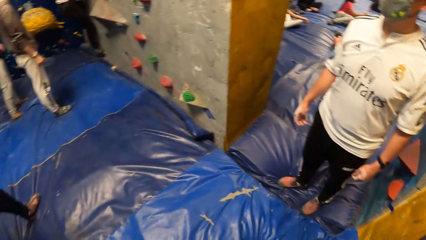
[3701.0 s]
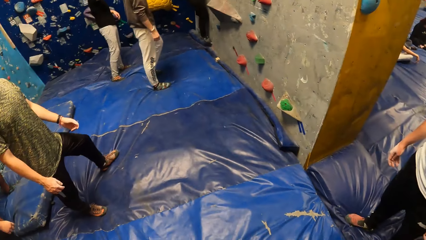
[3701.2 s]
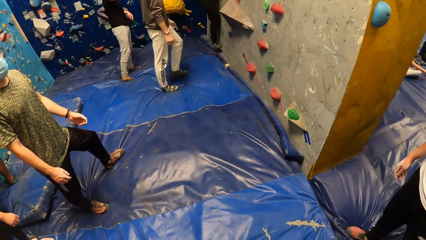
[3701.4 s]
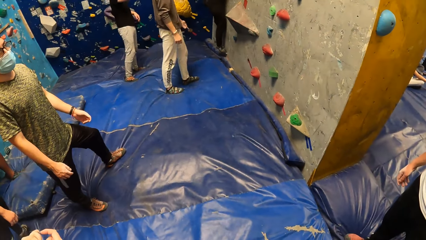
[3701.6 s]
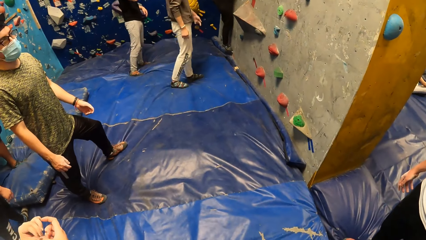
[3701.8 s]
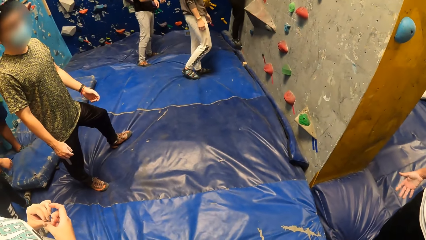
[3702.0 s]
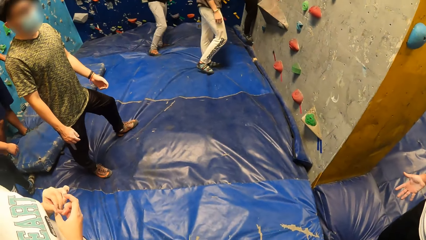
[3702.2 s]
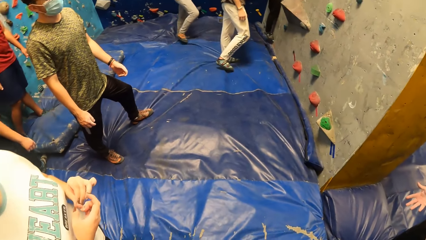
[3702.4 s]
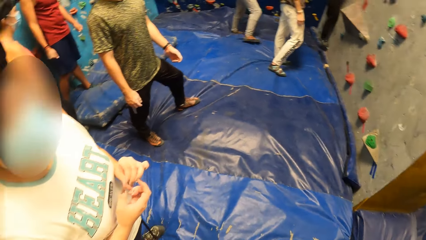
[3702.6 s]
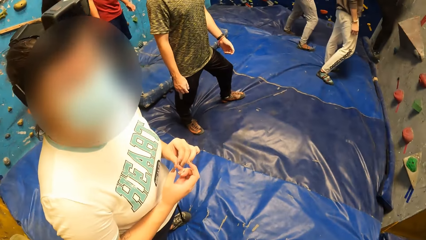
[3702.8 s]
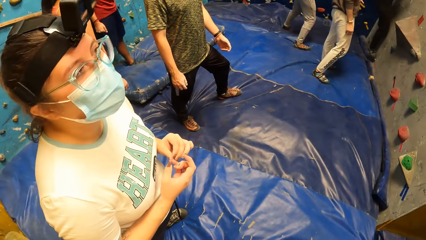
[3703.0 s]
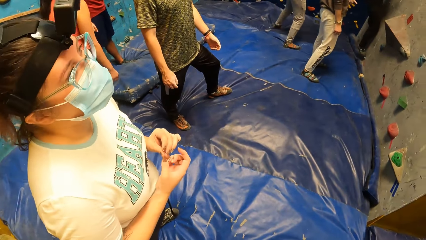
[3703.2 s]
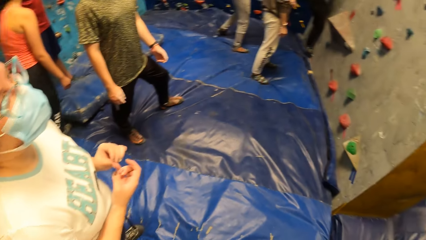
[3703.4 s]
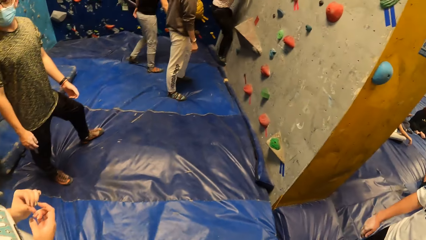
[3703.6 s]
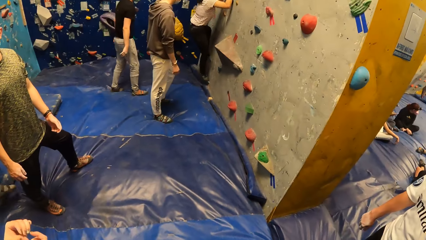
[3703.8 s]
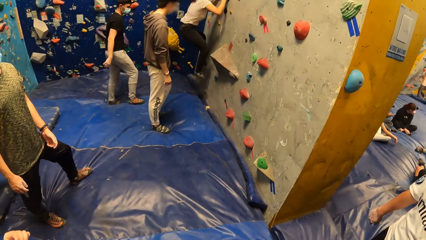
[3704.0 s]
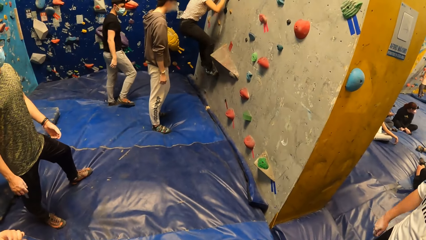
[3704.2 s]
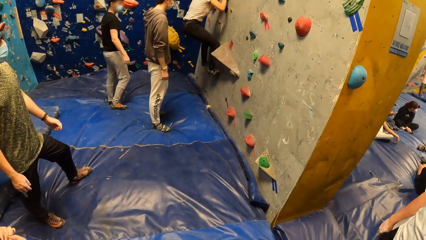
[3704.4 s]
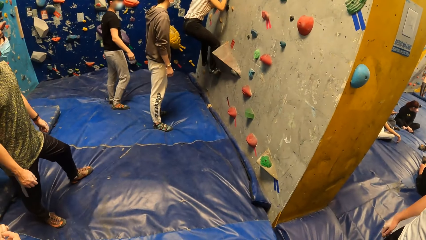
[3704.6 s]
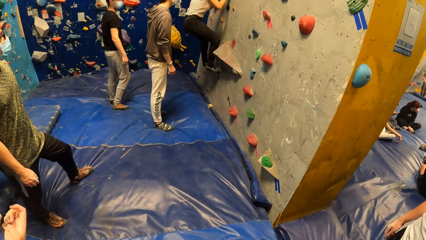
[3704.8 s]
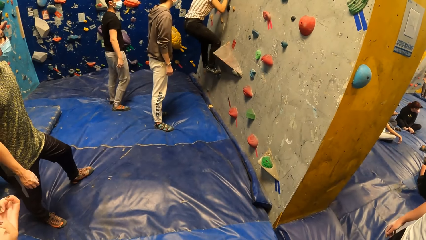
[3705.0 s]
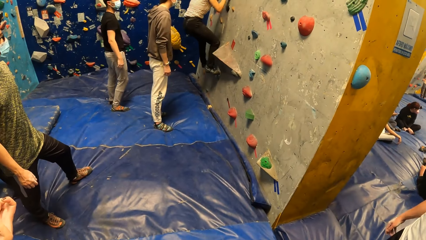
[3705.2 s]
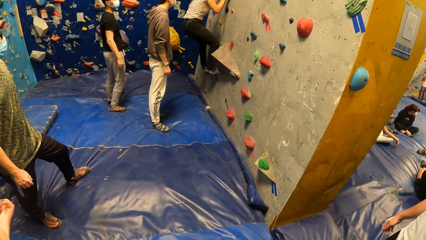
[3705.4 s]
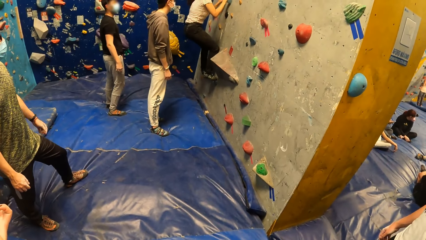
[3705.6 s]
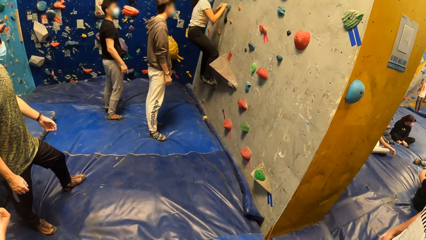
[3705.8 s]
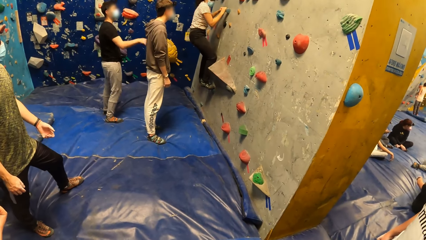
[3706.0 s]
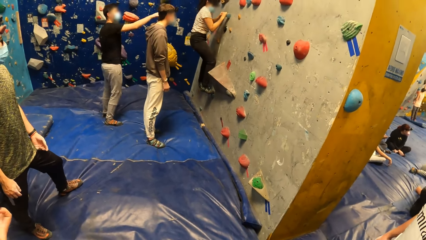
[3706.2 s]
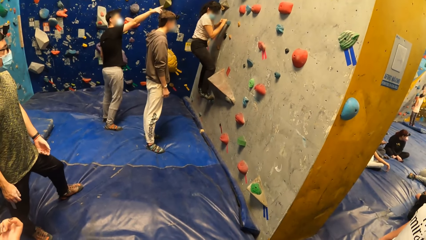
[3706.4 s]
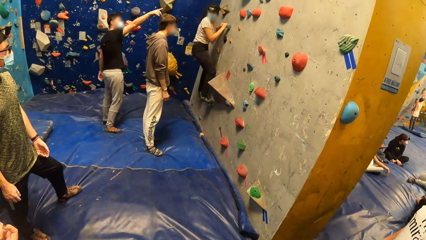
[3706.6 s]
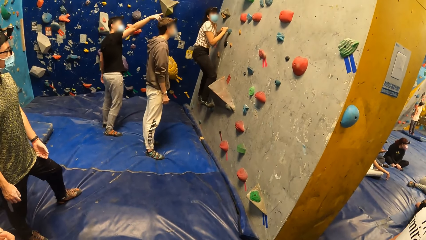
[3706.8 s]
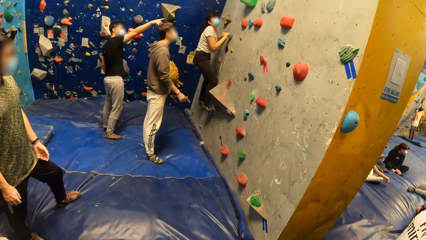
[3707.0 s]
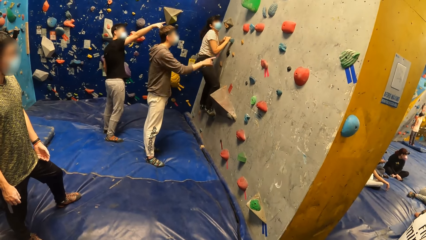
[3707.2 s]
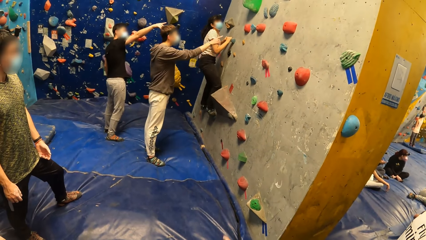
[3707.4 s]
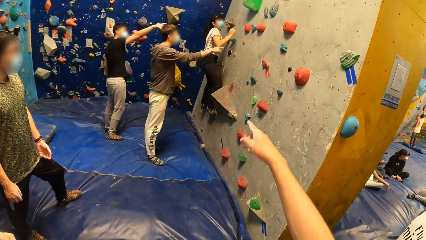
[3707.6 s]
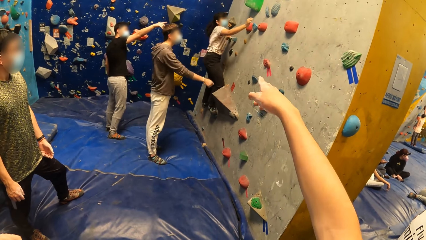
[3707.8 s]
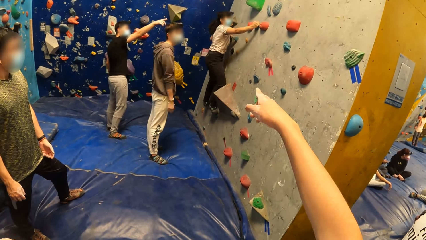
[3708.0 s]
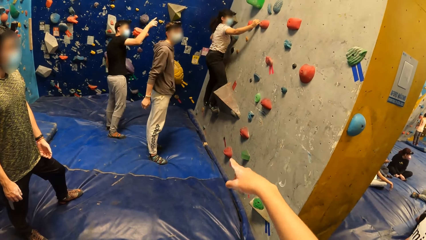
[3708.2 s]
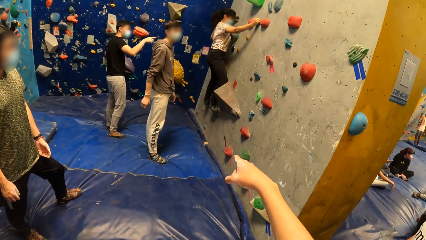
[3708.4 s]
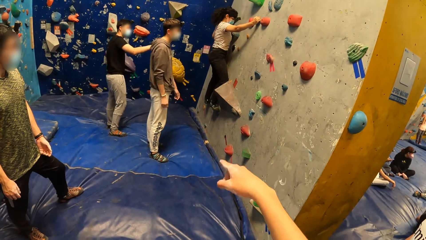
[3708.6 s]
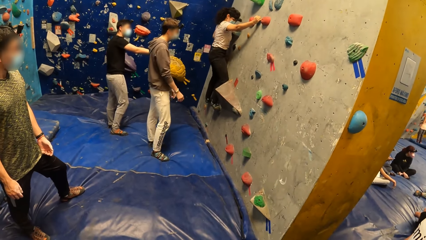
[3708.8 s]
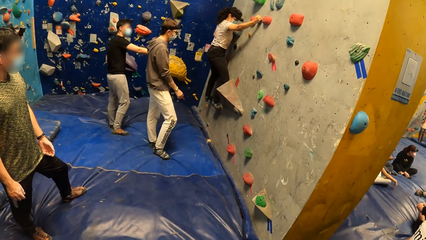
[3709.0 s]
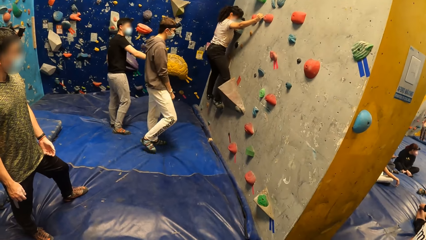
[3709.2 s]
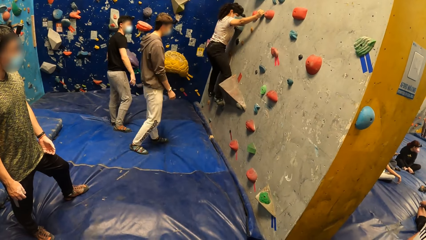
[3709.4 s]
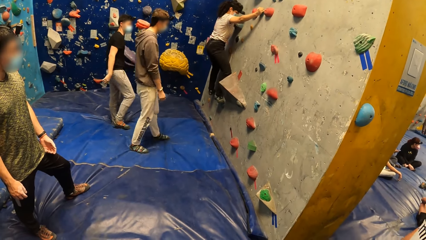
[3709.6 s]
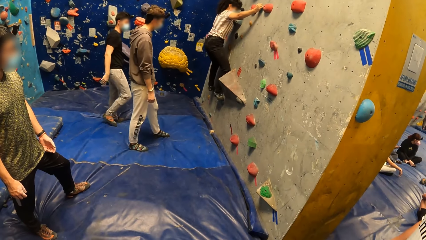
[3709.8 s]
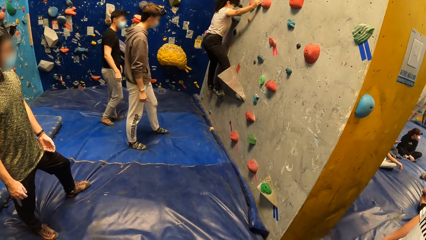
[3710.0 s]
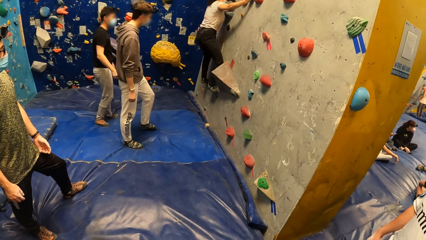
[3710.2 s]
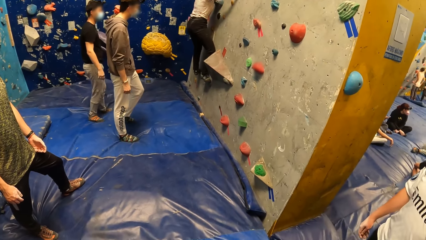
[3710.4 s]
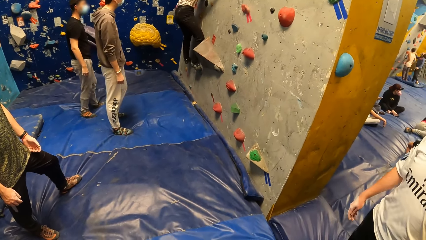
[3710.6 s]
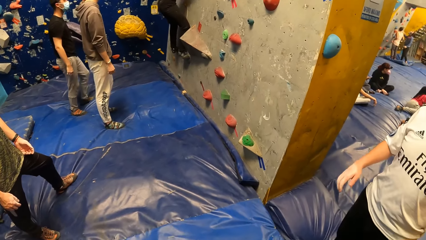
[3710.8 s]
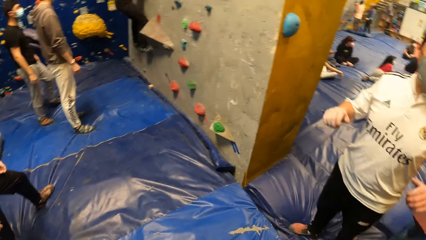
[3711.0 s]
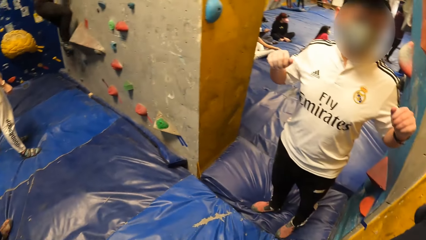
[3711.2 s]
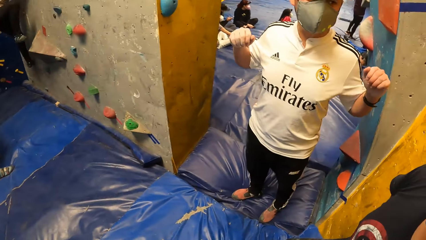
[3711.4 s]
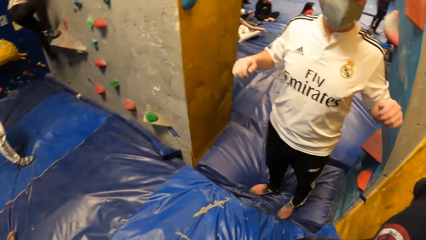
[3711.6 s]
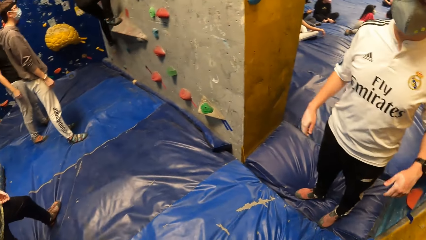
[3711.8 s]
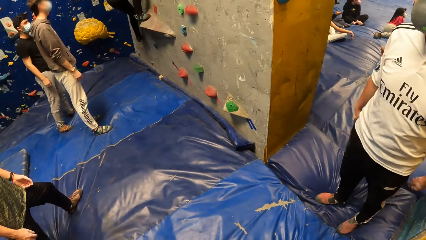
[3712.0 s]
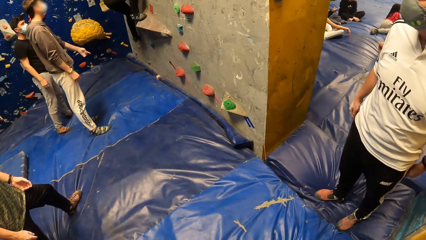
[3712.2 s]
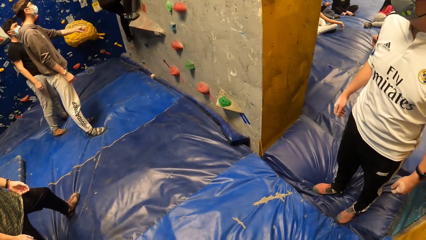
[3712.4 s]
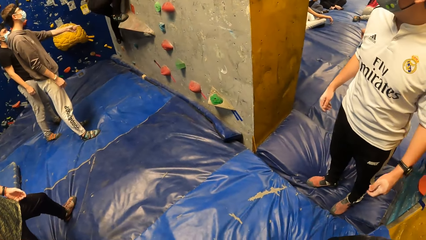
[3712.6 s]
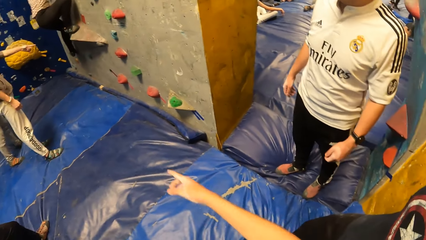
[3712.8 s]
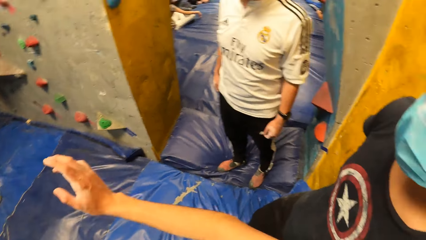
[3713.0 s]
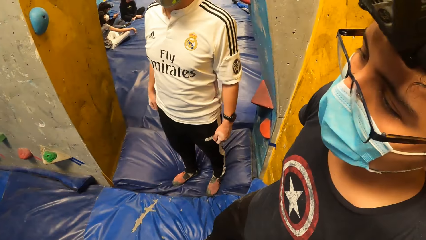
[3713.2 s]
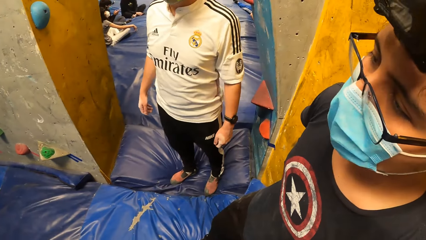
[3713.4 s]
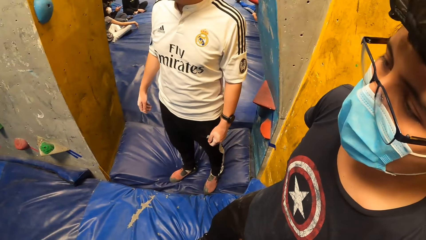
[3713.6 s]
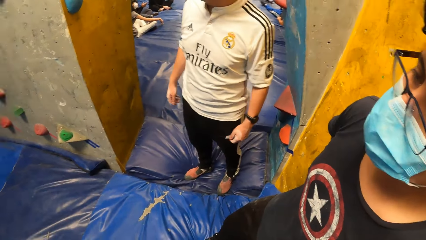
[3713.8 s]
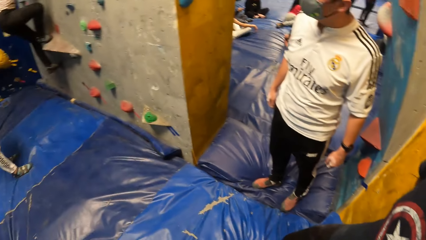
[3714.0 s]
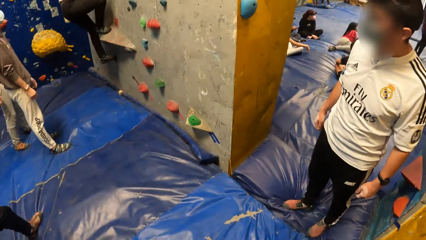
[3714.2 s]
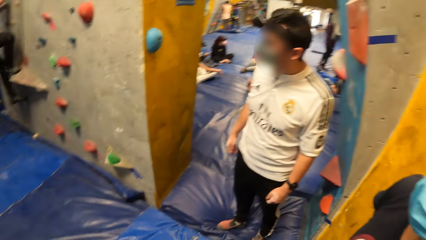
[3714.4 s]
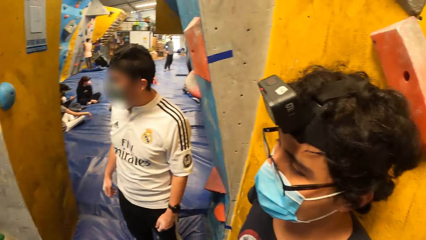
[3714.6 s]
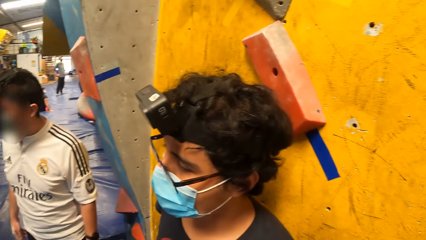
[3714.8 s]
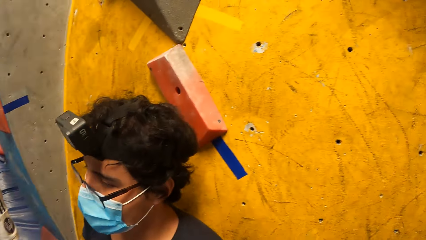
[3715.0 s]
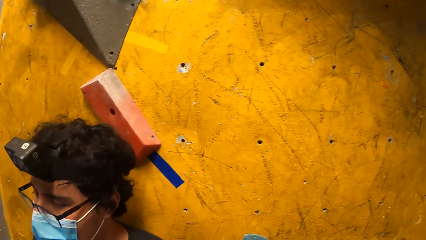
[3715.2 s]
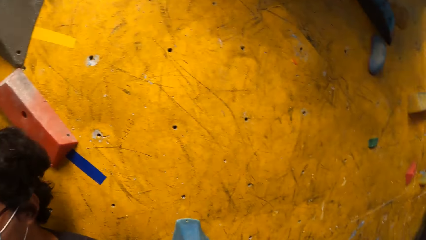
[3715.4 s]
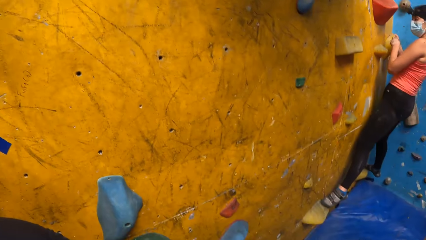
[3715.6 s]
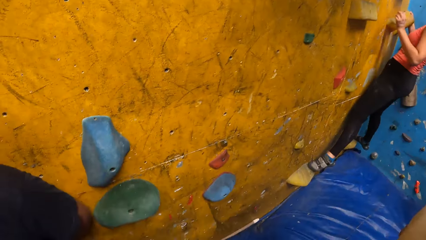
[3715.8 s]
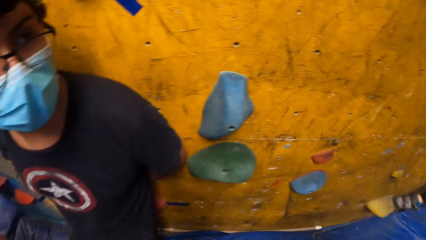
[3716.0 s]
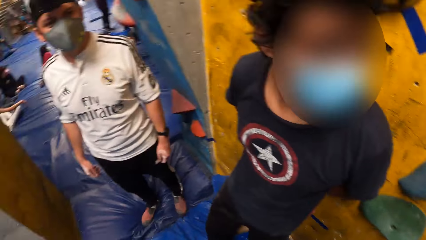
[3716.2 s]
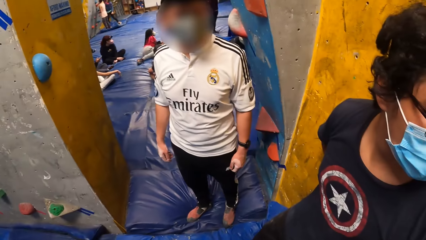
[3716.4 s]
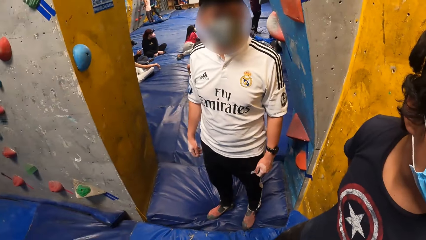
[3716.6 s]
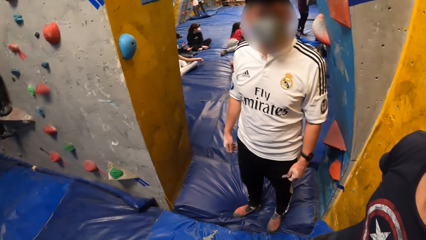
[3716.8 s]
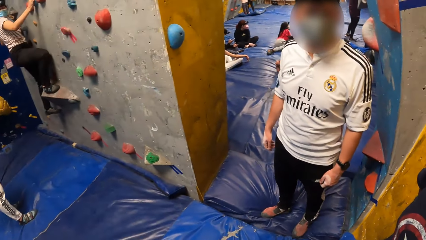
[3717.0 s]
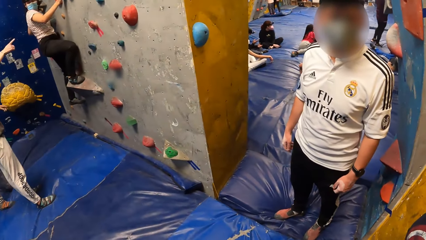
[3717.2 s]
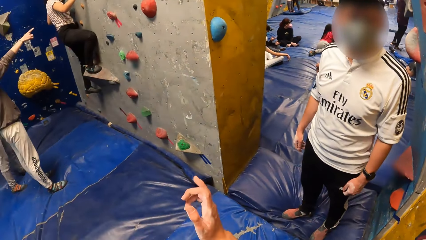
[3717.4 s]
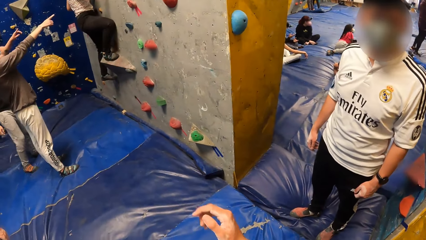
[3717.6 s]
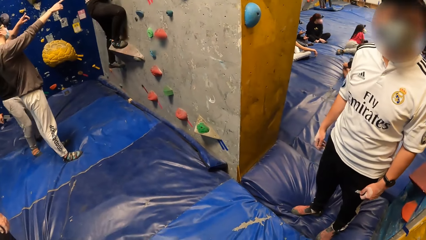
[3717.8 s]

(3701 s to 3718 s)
The camera wearer interacts with a woman. A lady dialogues with a man. Another lady climbs the rock.
